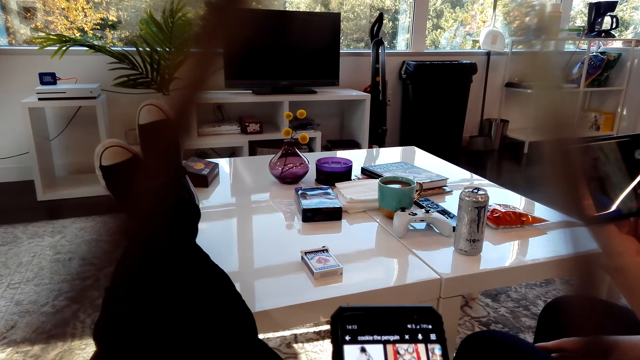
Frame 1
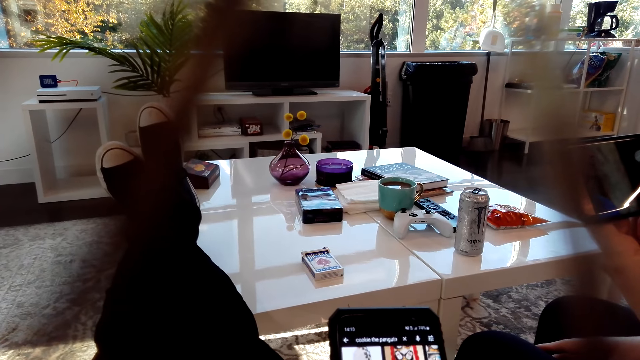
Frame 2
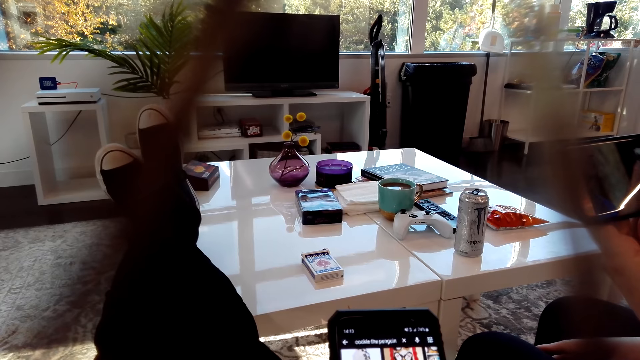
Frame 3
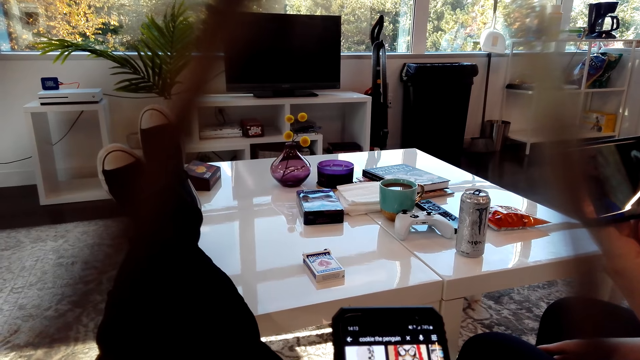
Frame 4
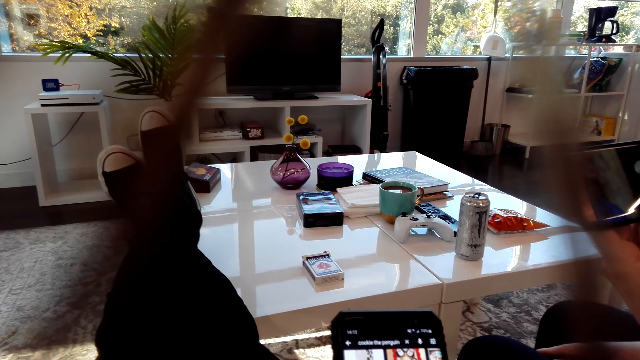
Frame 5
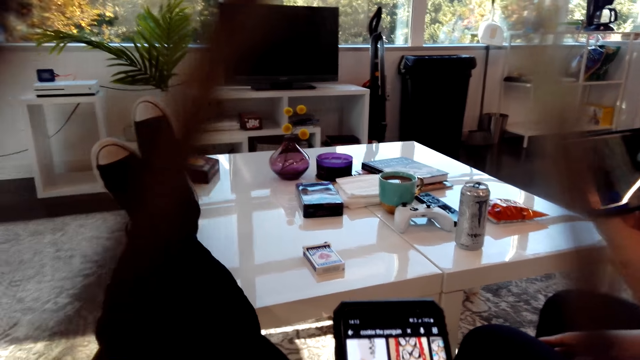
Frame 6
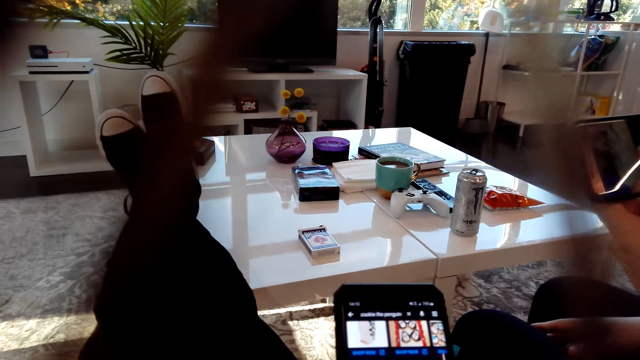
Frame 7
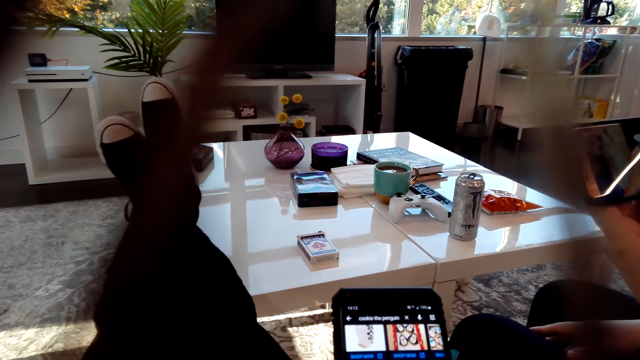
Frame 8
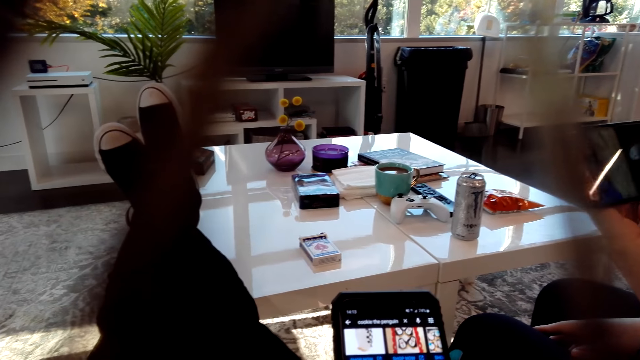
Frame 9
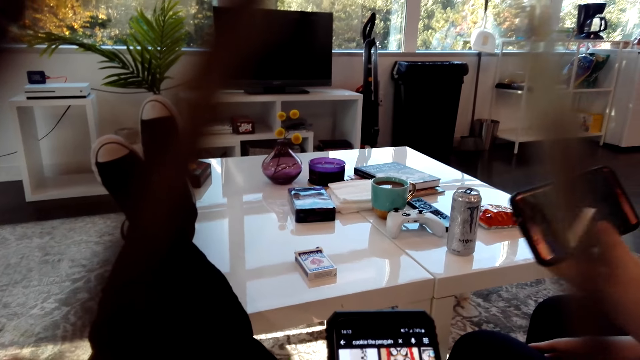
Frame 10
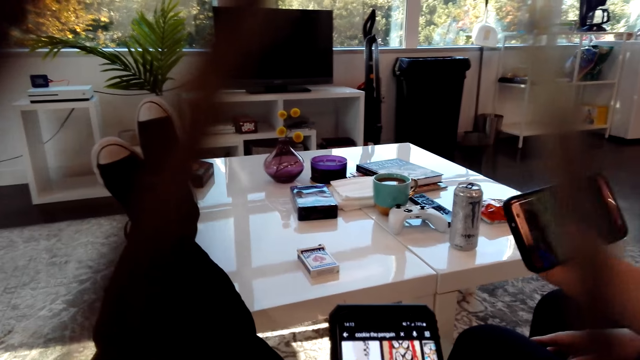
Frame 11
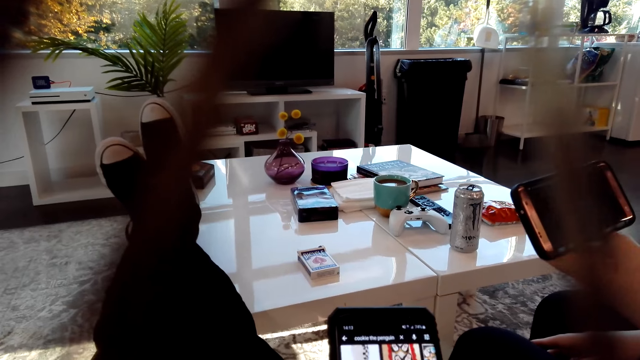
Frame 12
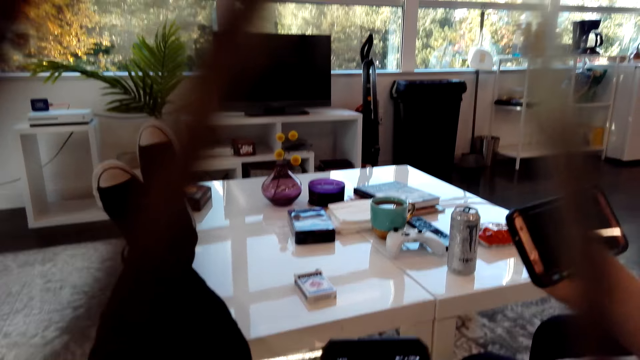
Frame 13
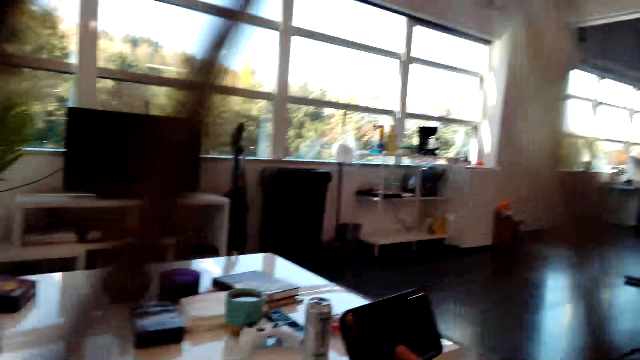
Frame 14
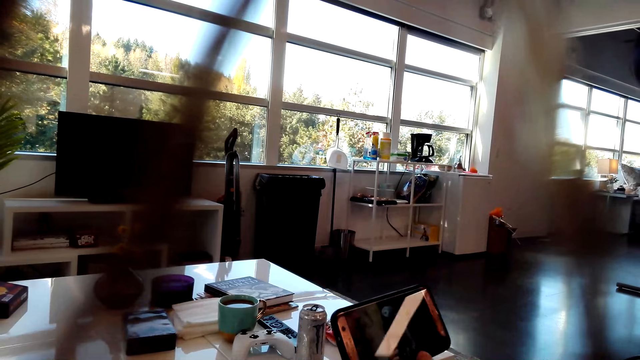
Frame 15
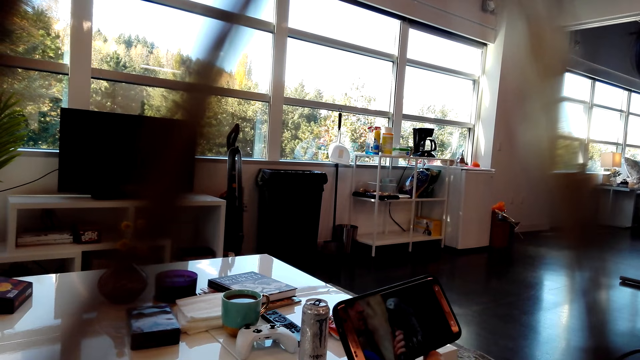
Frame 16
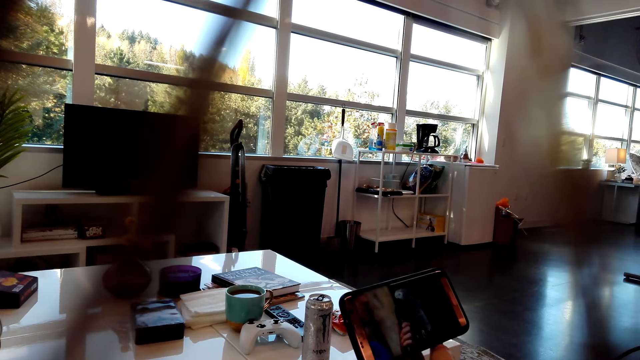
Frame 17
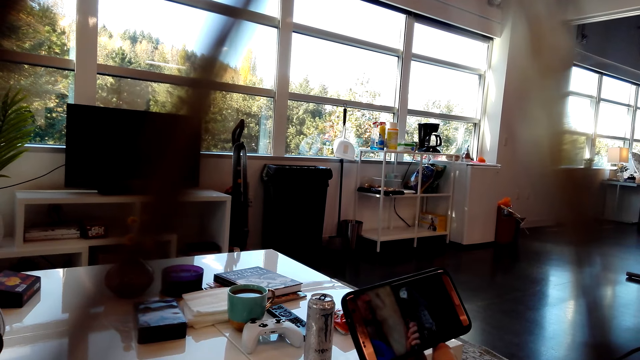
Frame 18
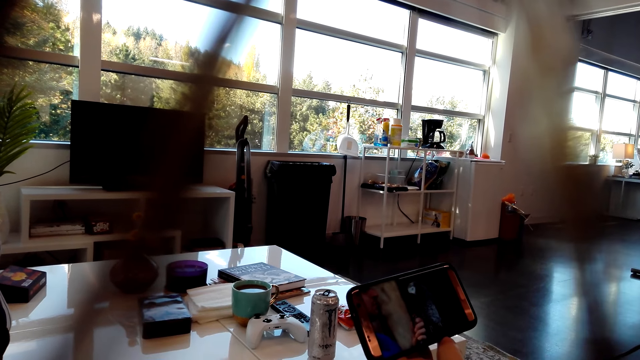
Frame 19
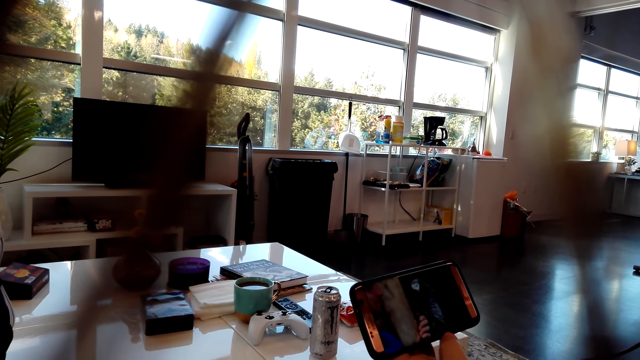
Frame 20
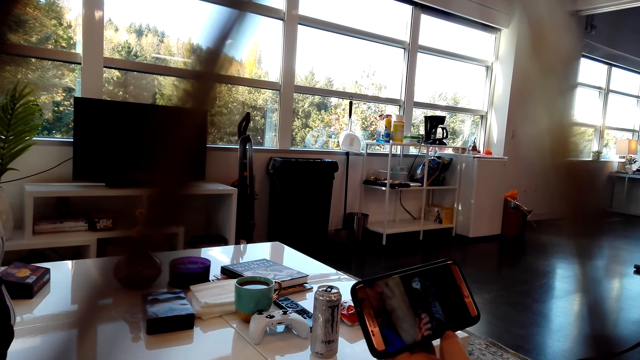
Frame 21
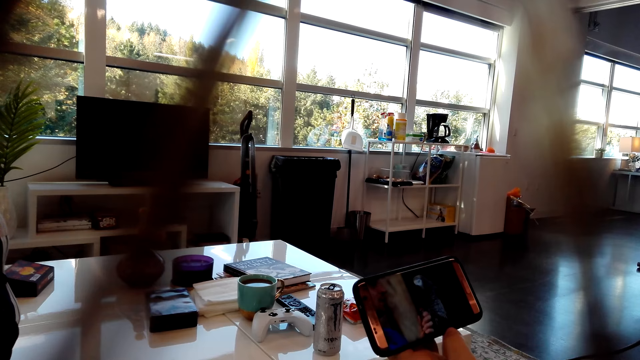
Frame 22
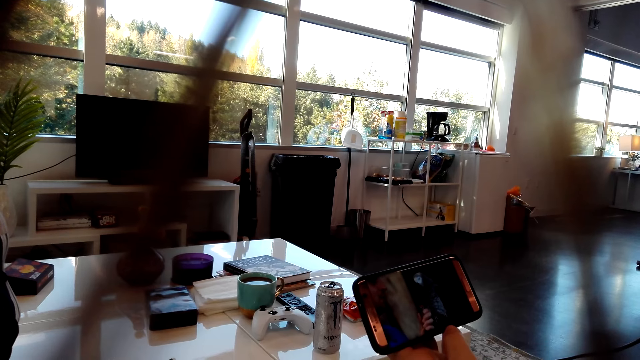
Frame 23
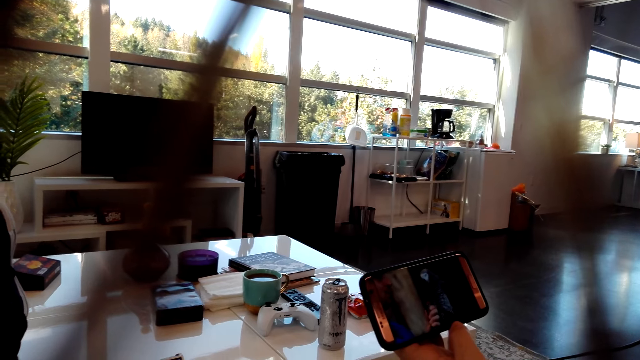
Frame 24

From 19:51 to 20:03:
The camera wearer looks around.

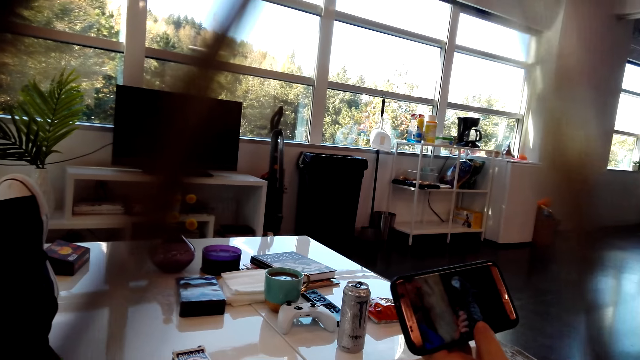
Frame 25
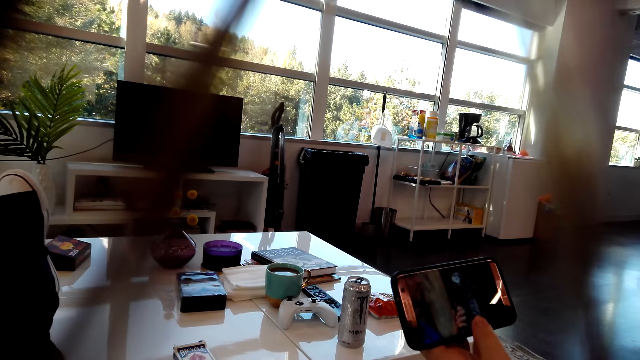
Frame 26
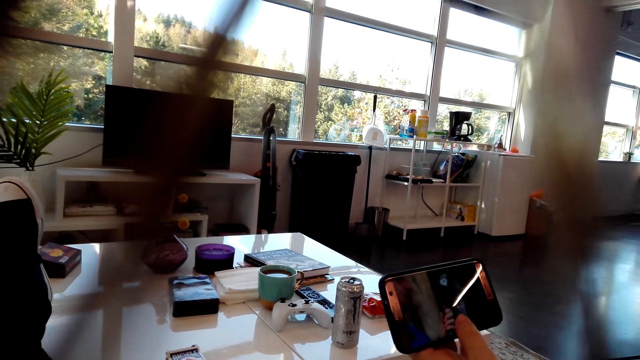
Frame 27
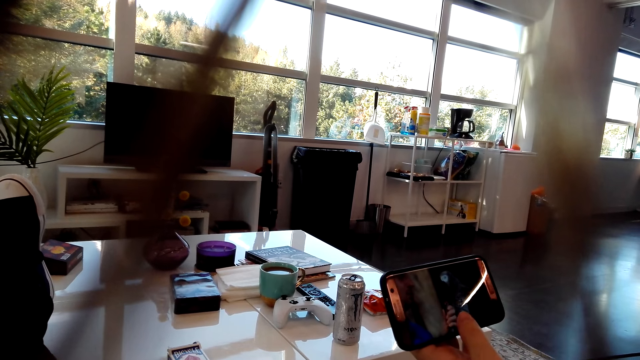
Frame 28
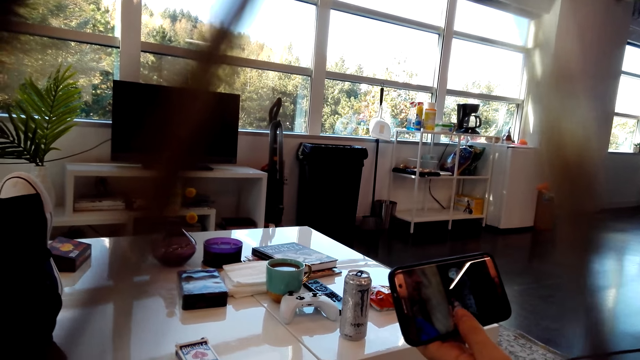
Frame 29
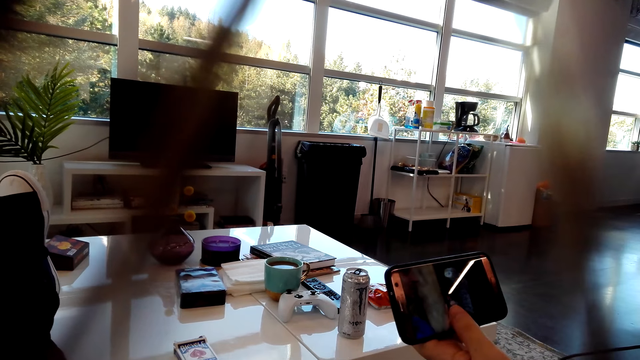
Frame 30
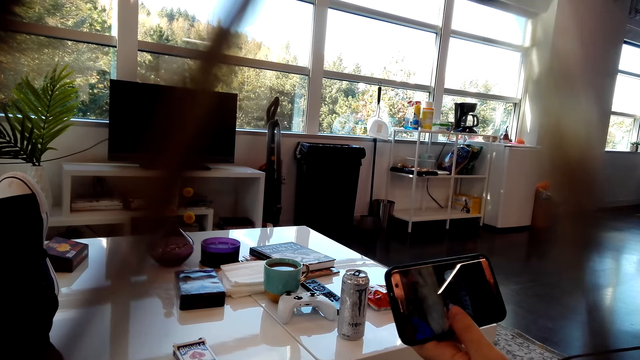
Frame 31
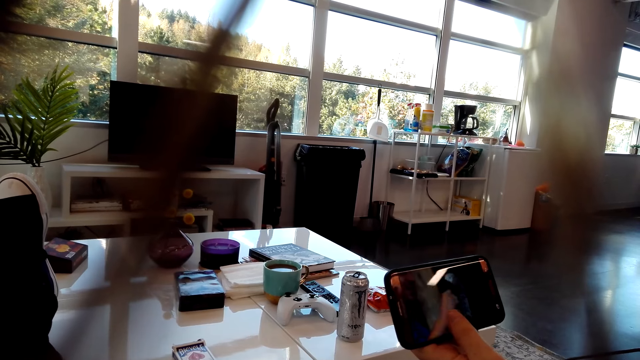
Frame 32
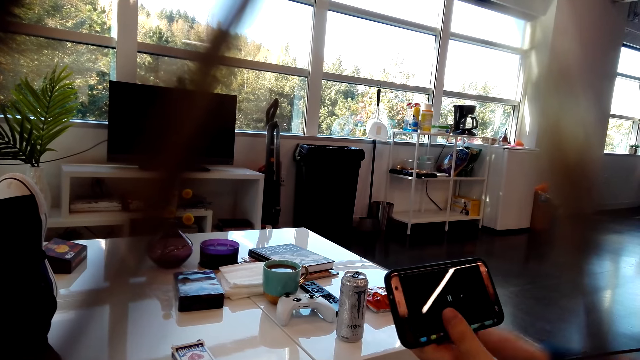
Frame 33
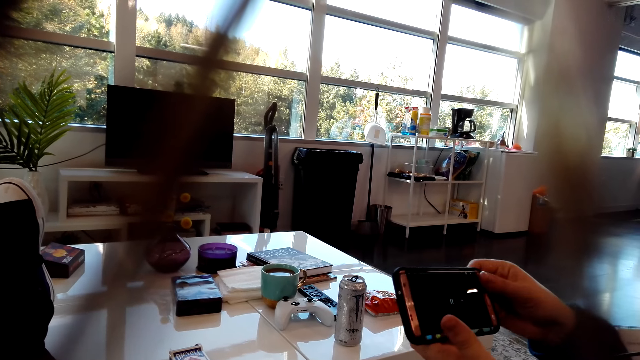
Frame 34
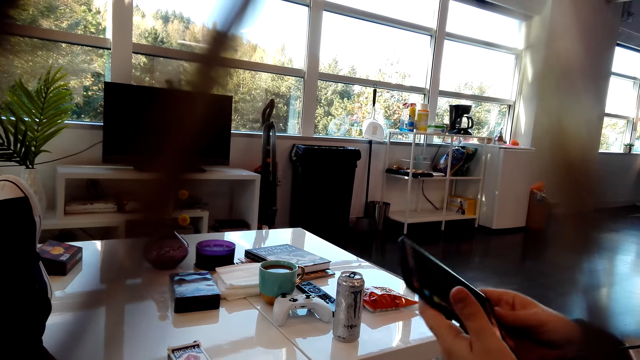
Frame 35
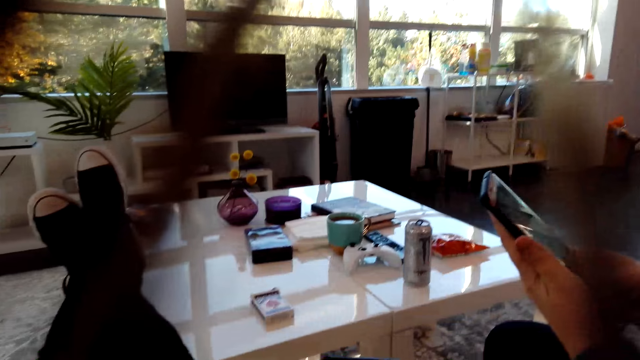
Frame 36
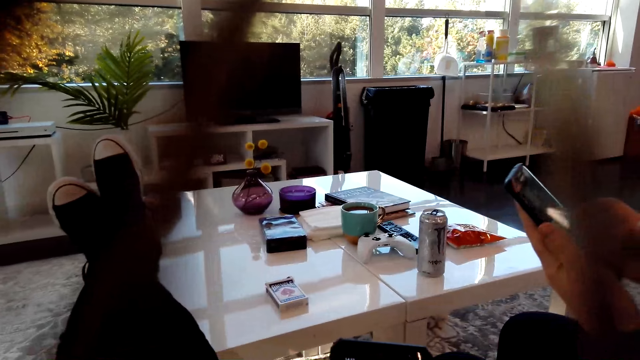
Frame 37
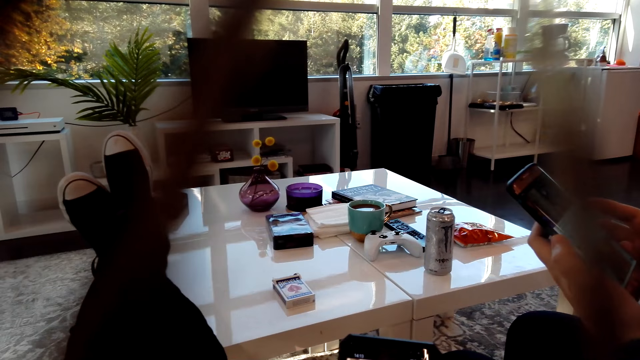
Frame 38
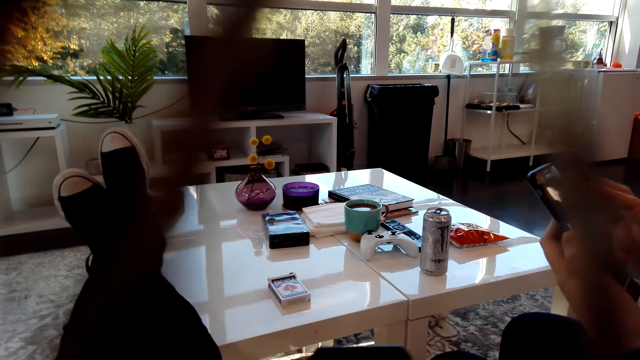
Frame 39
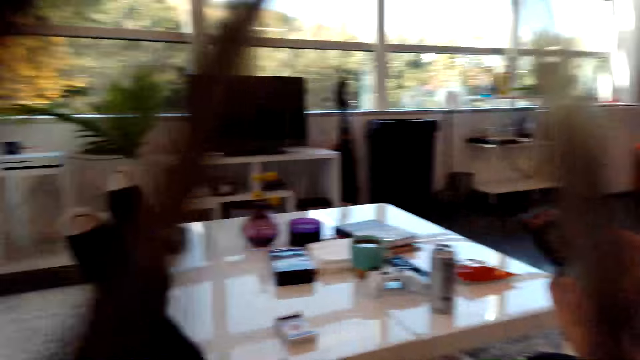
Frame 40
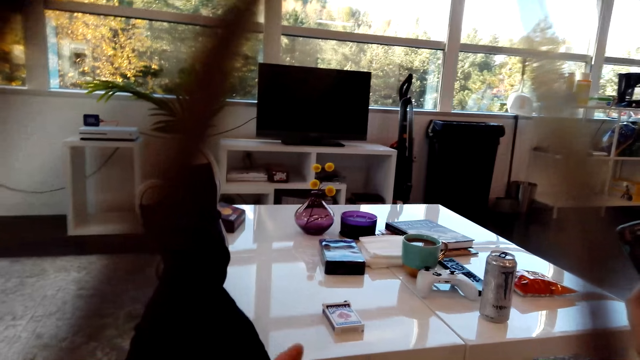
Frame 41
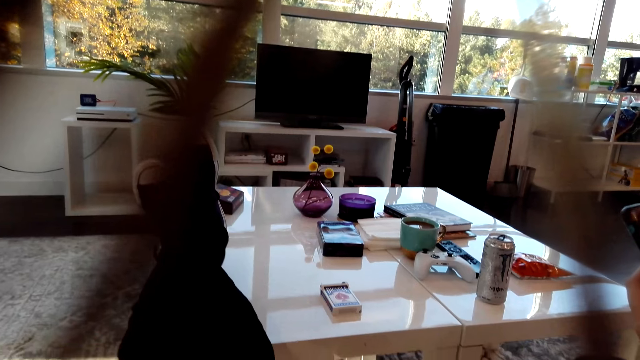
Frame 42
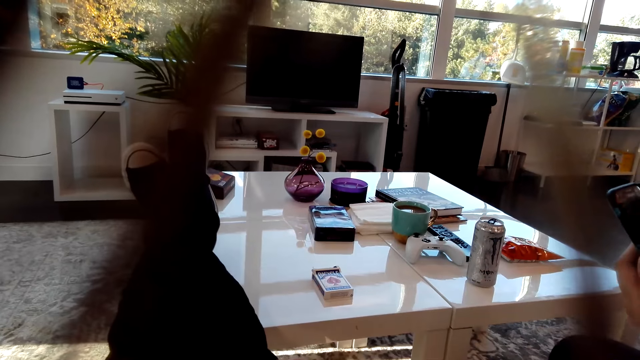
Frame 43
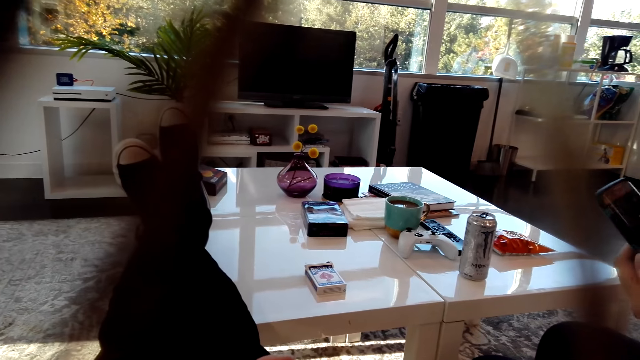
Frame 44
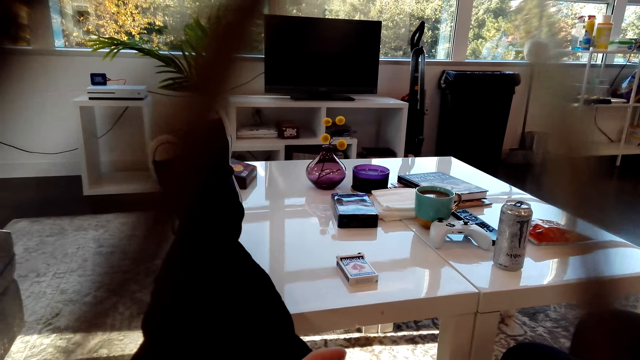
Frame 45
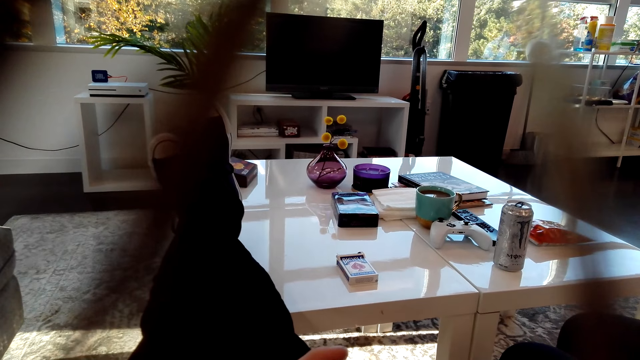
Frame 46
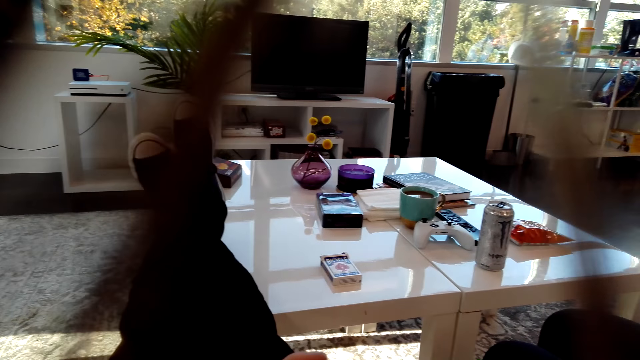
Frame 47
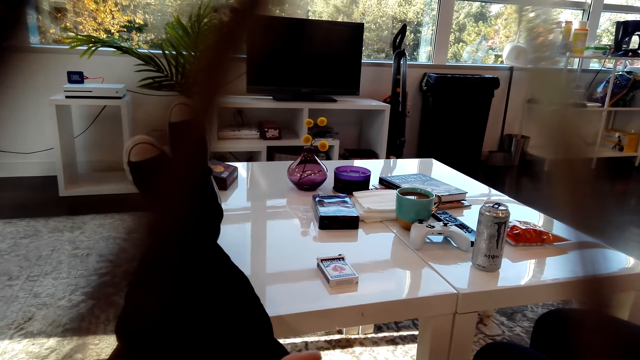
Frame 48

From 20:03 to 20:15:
A person turns the phone.
